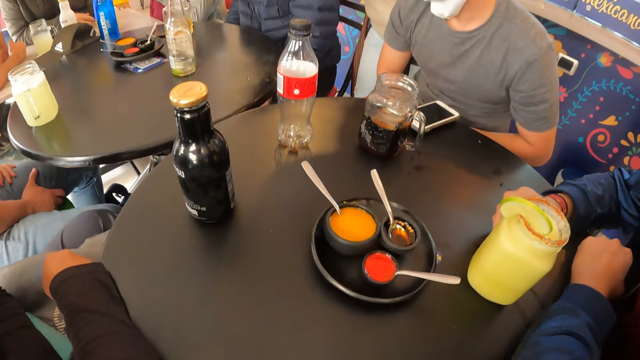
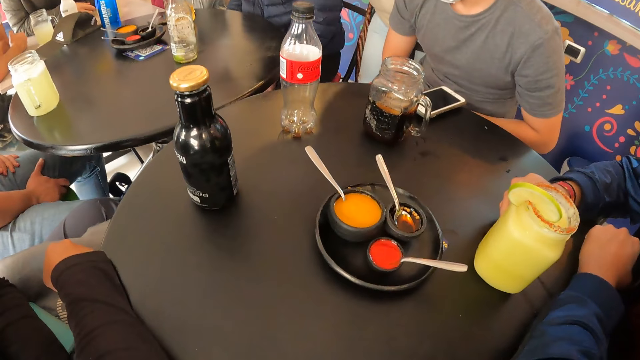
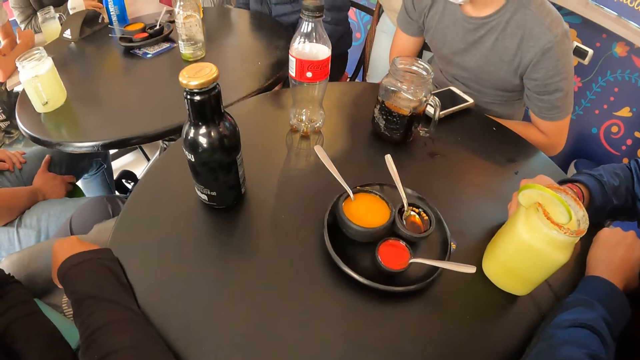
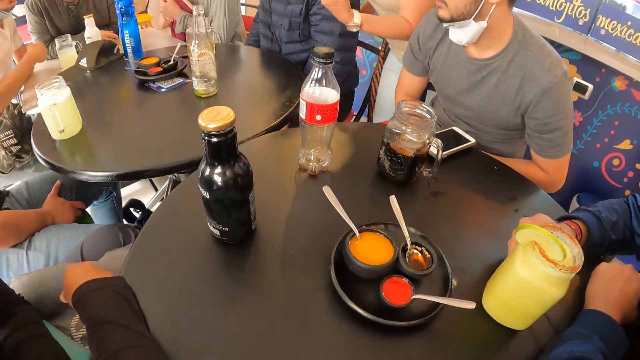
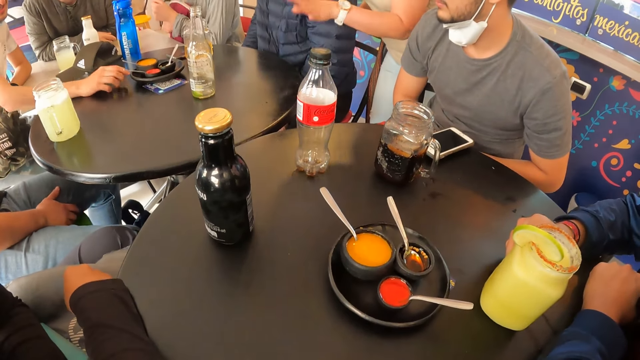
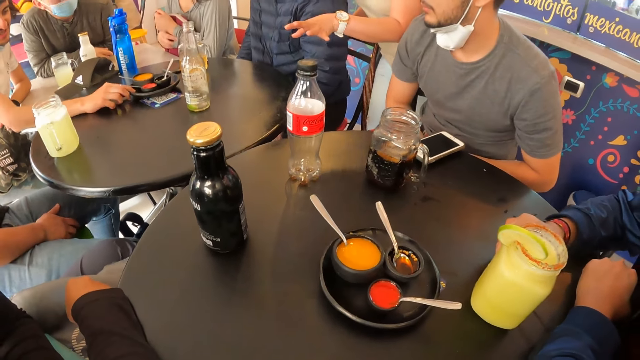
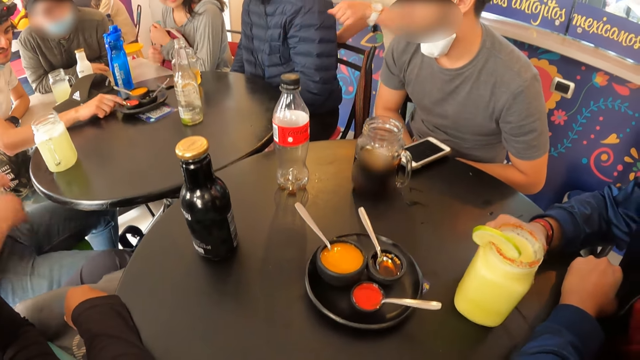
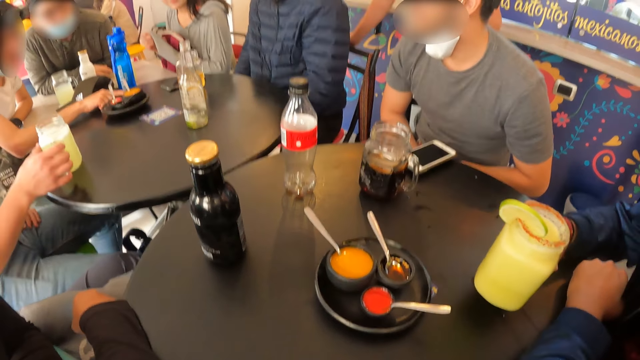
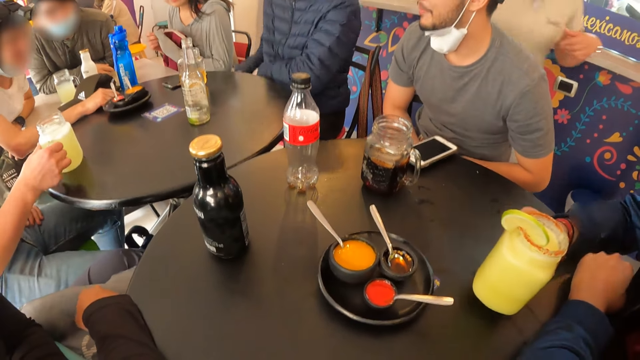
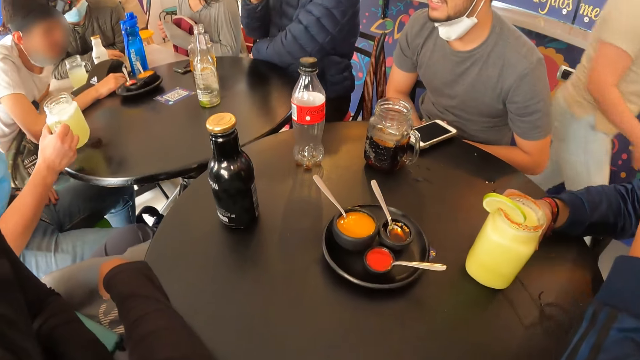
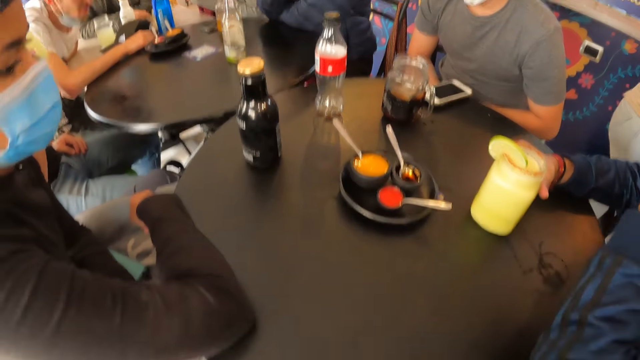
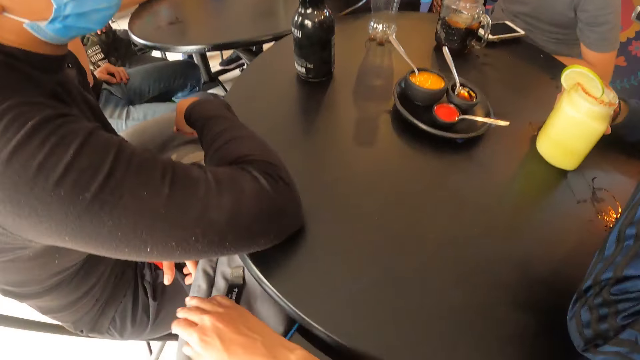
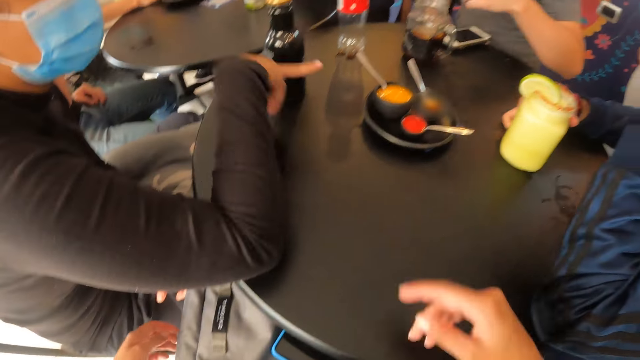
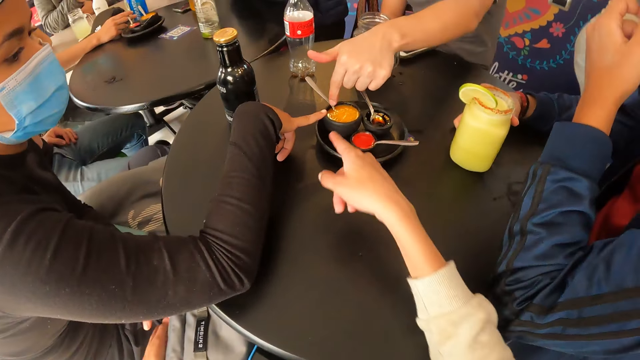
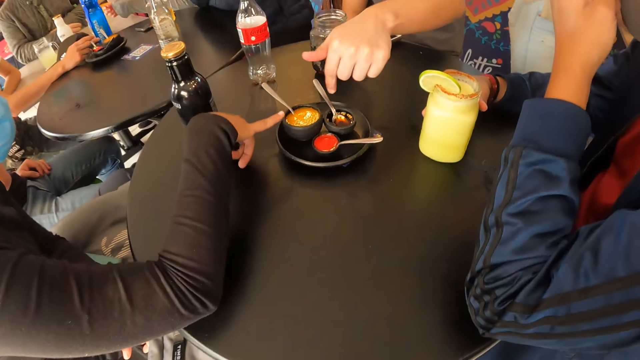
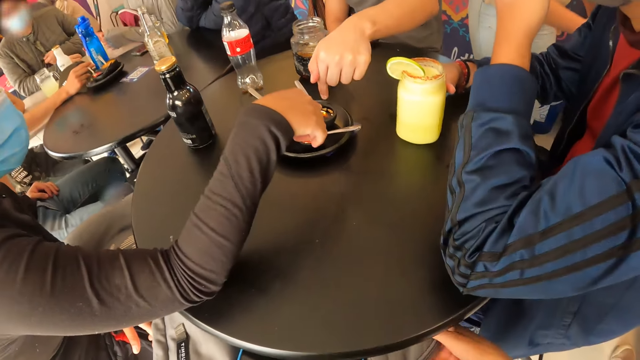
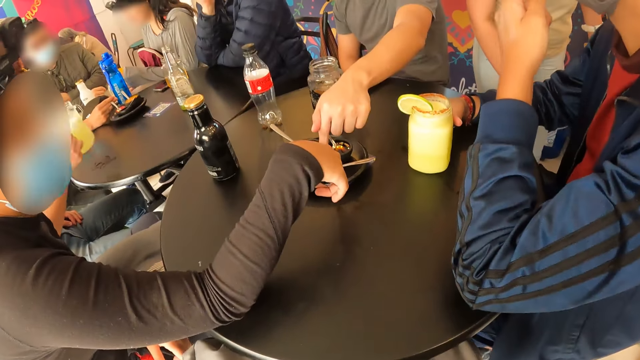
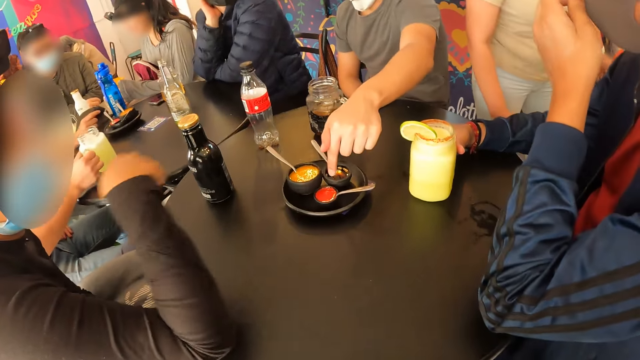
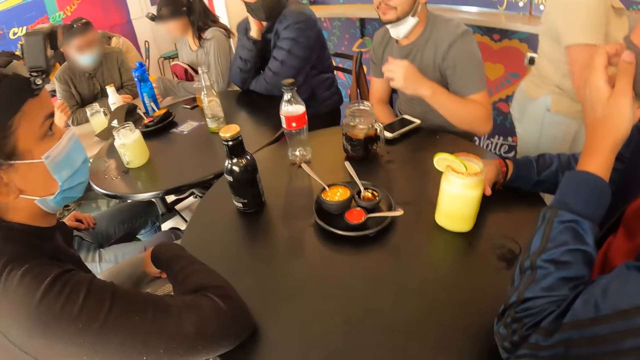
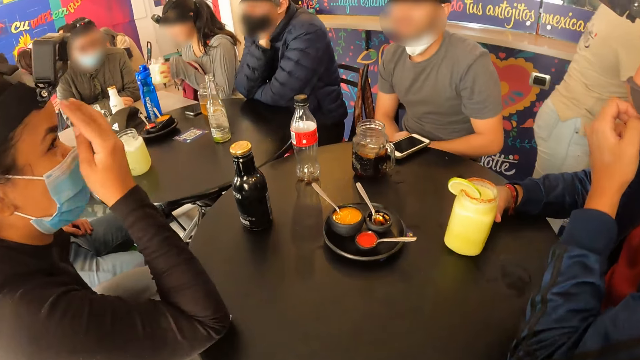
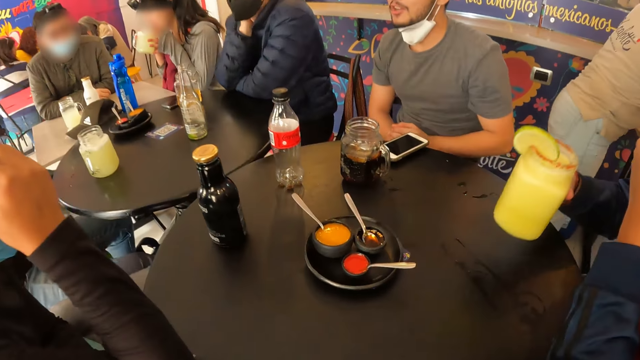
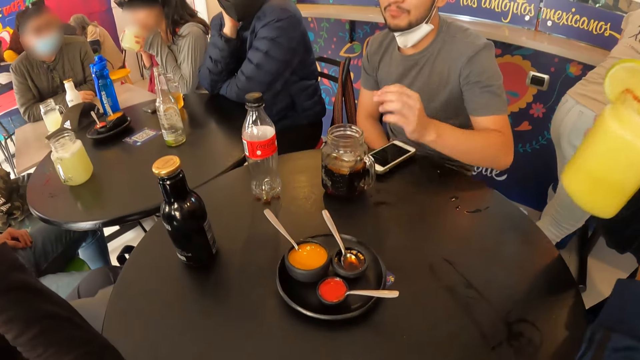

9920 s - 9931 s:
A man moves the cup on the table with his right hand. Another man moves the plate on the table with his right hand. A third man lifts the cup from the table with his right hand. The camera wearer and a woman point at the food on the table. The camera wearer interacts with the group of people. The third man drops the cup on the table with his right hand. Another woman lifts the cup from the table with both hands. The first man lifts the cup from the table with his right hand. The other woman drinks from the cup in both her hands. The first man drinks from the cup in his right hand.

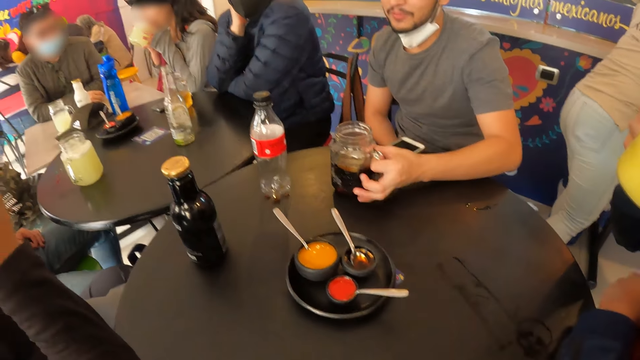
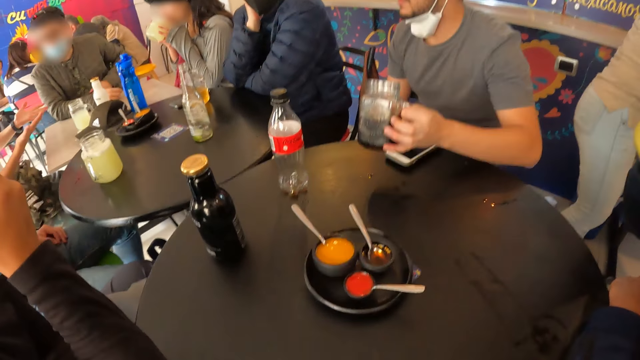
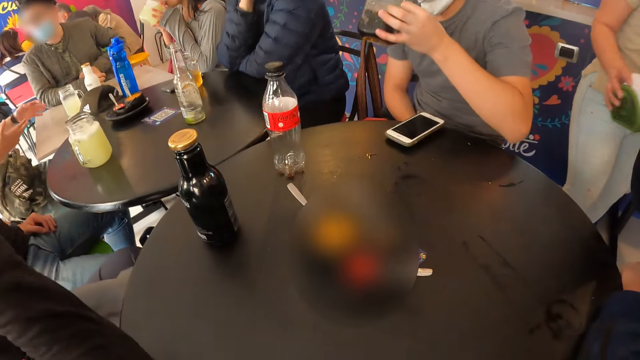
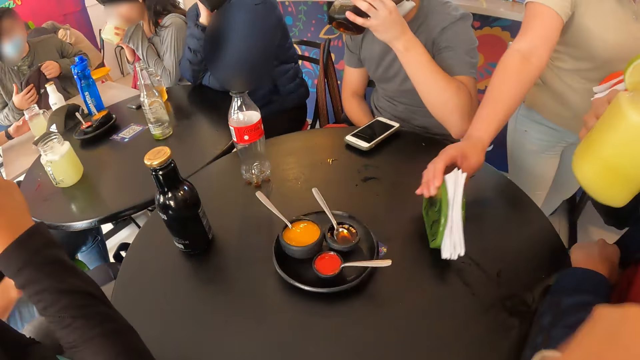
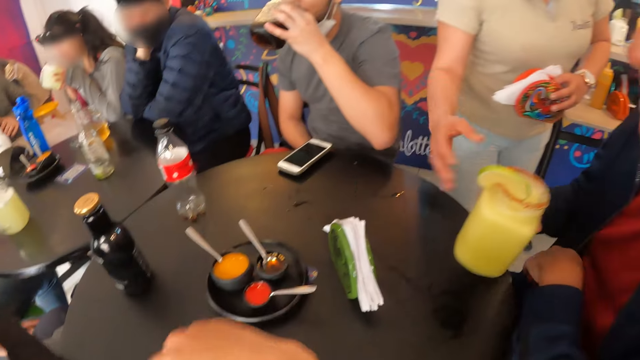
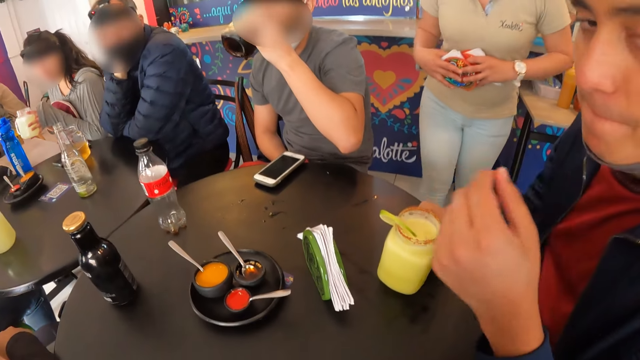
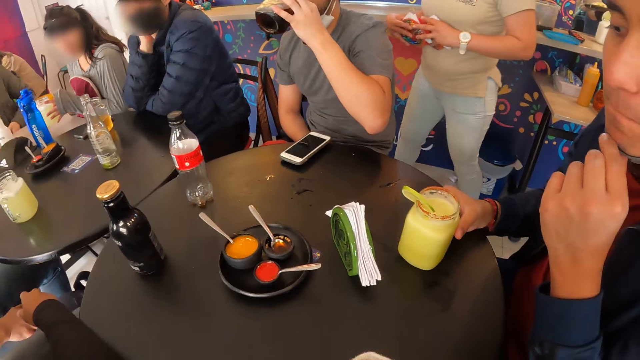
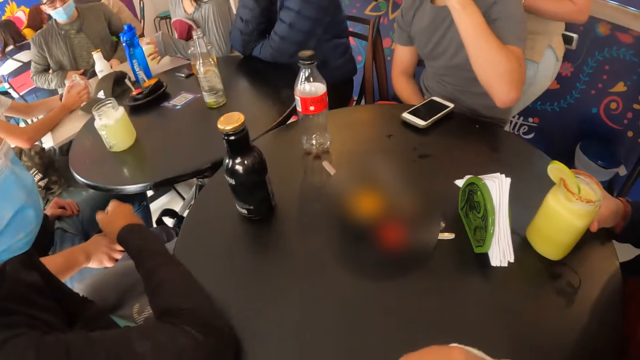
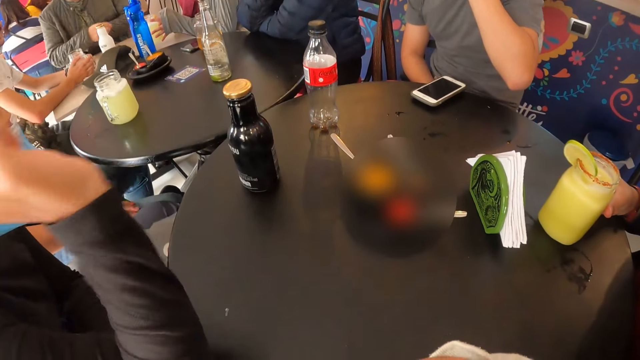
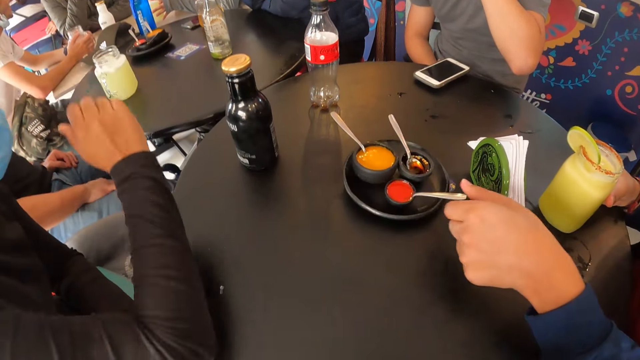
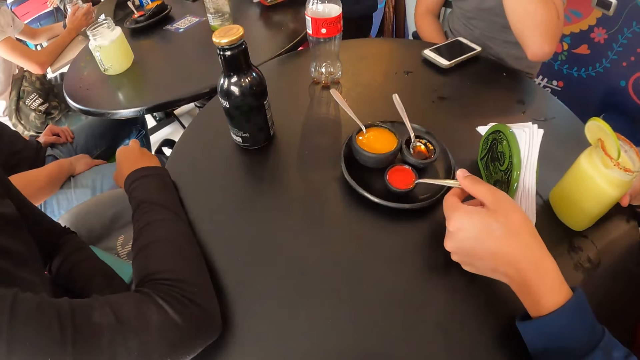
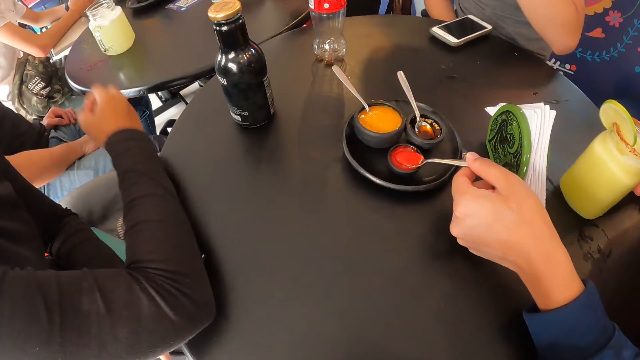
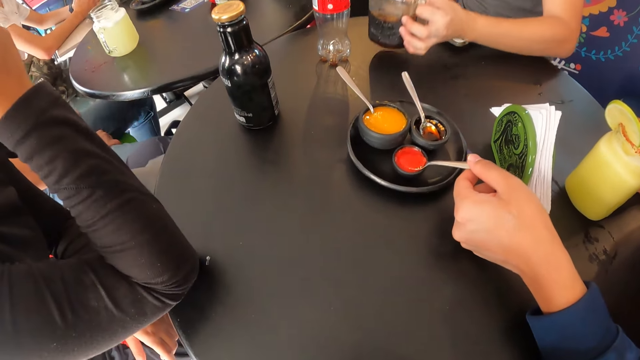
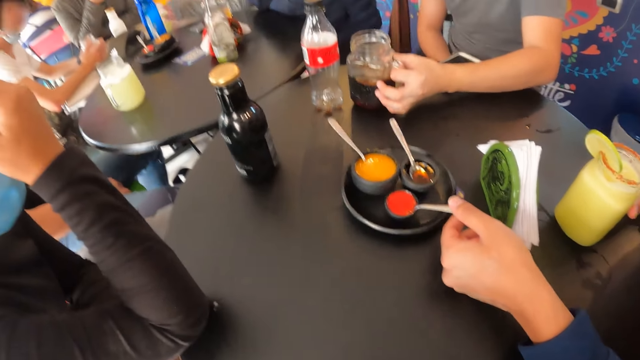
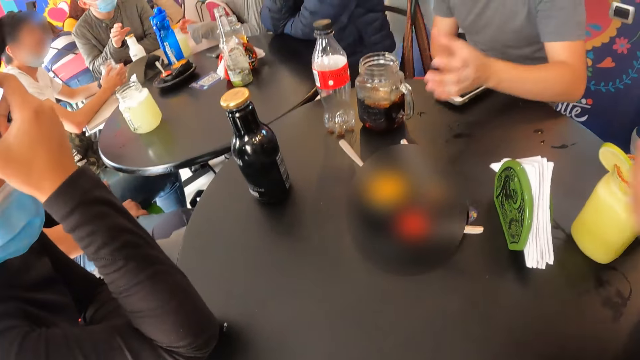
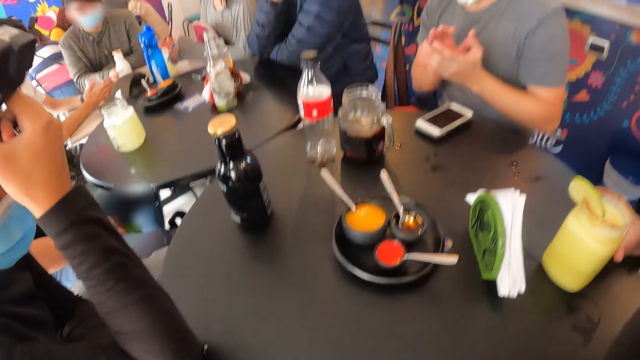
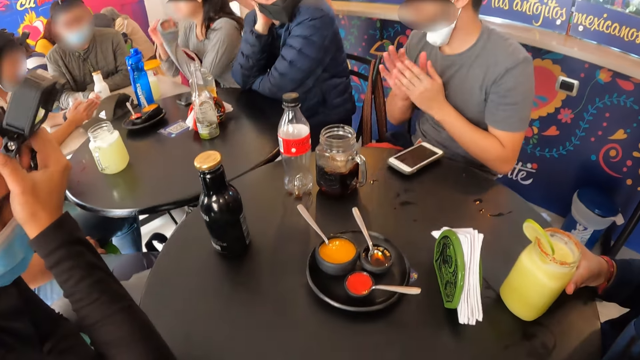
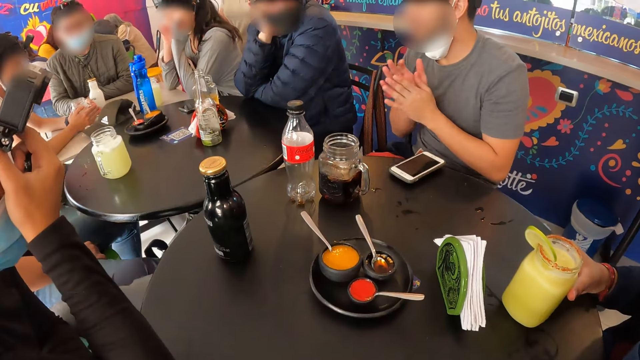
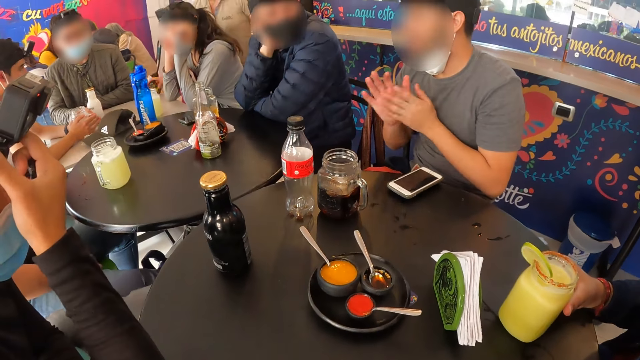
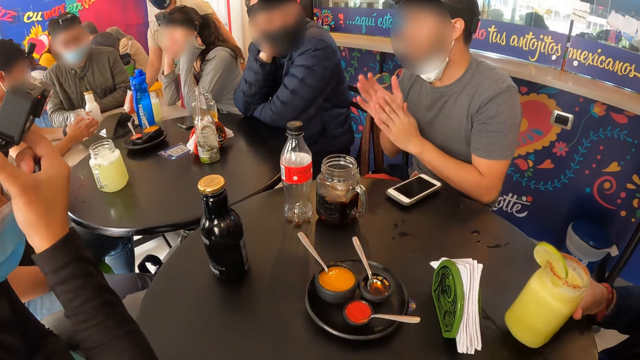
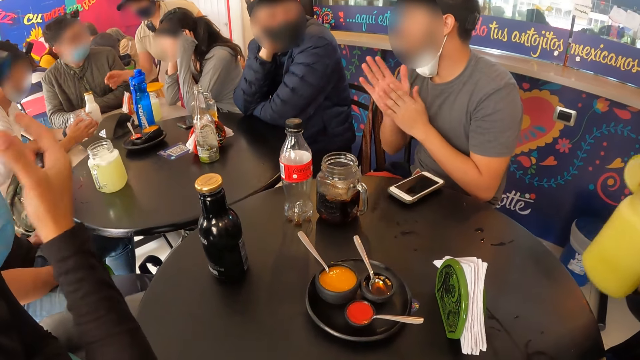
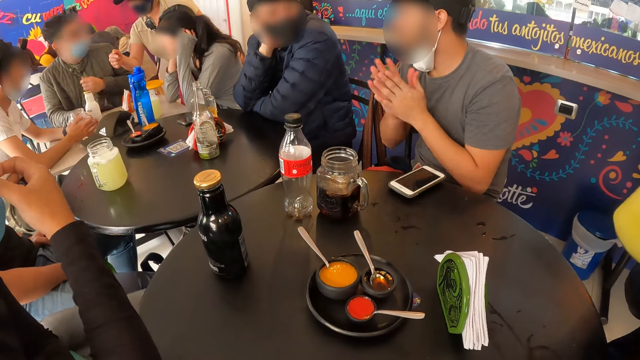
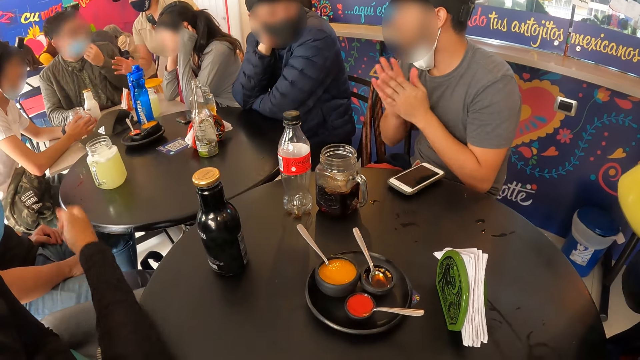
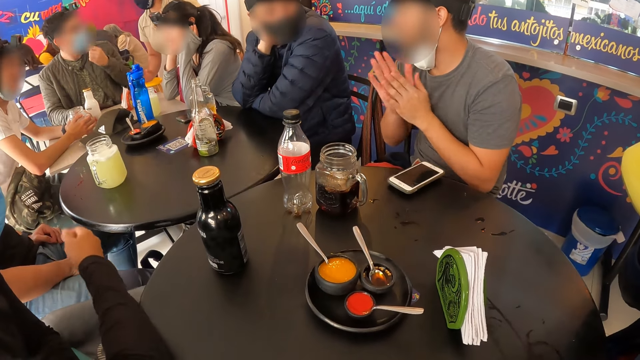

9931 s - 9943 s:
A man picks up the cup from the table with his left hand. The camera wearer stares around the room. The man drinks from the cup in his left hand. Another man moves a bag on his legs with both hands. A waiter drops a tissue holder on the table with her right hand. A third man drops the cup on the table with his right hand. The camera wearer interacts with the third man and a woman. Another woman throws something. The third man touches a spoon in a bowl on a plate on the table with his left hand. The first man drops the cup on the table with his left hand. The first woman adjusts the camera on her forehead with her right hand. The third man lifts the cup from the table with his right hand. The waiter drops a container of tissue with her right hand. The third man drinks from the cup in his right hand.
